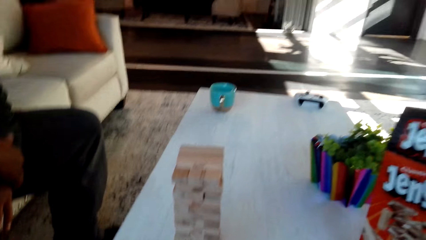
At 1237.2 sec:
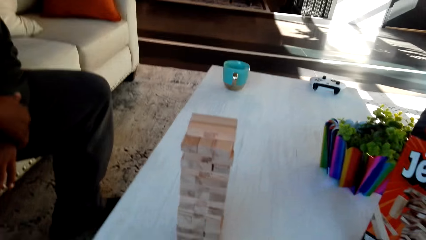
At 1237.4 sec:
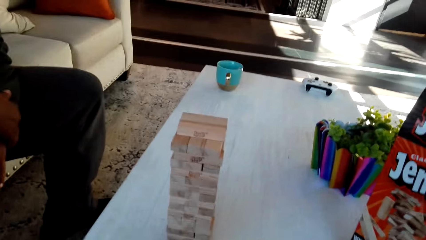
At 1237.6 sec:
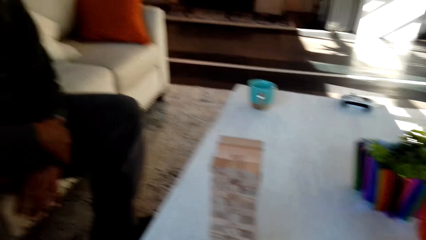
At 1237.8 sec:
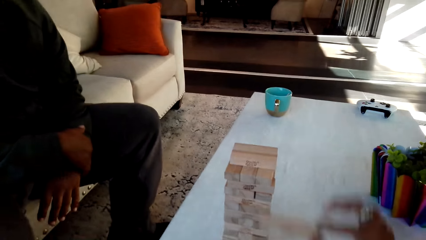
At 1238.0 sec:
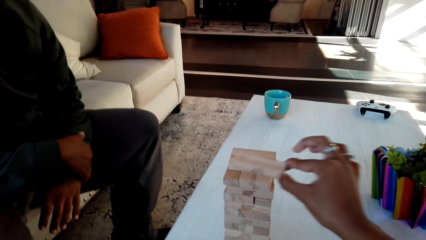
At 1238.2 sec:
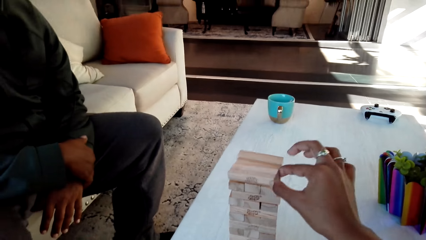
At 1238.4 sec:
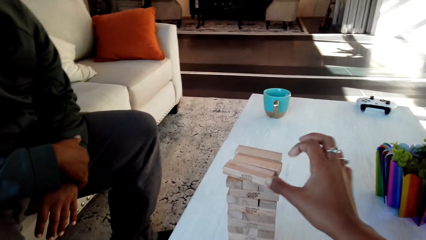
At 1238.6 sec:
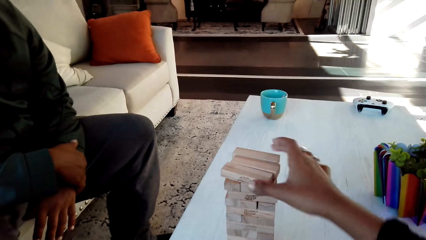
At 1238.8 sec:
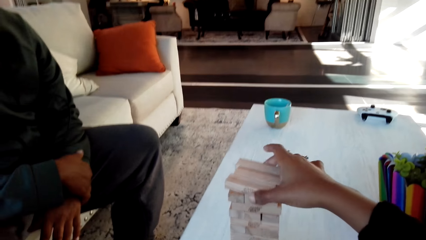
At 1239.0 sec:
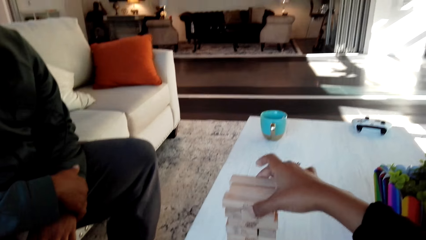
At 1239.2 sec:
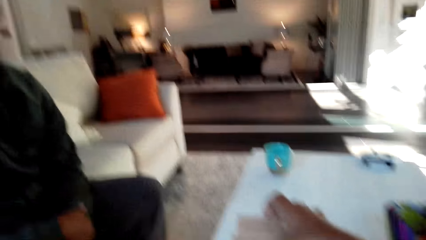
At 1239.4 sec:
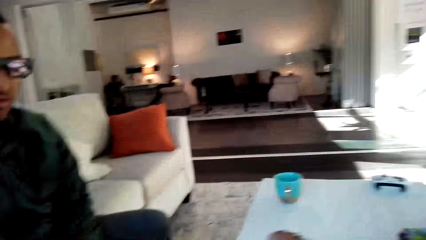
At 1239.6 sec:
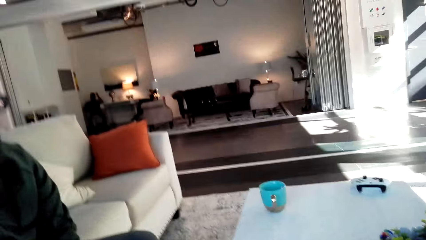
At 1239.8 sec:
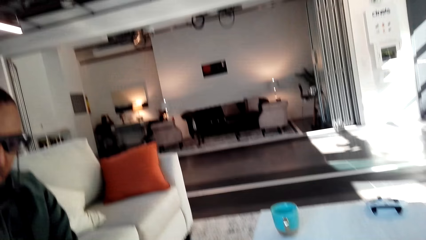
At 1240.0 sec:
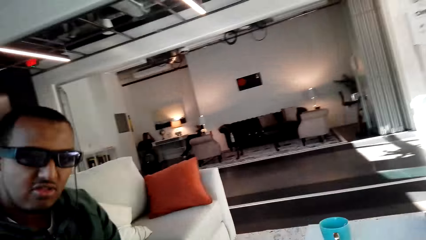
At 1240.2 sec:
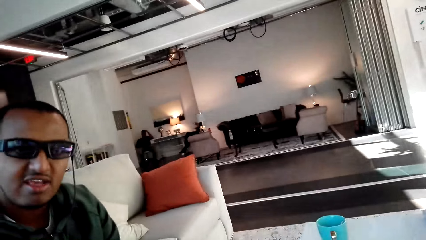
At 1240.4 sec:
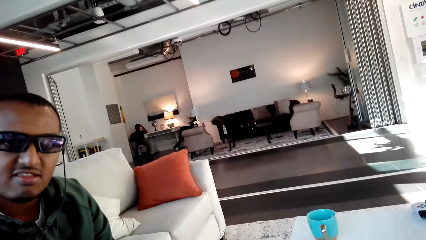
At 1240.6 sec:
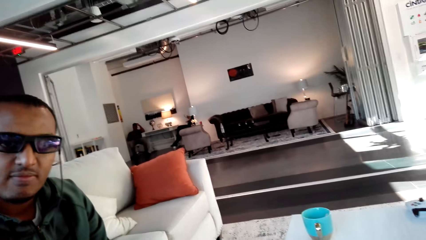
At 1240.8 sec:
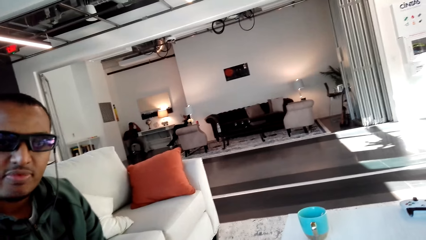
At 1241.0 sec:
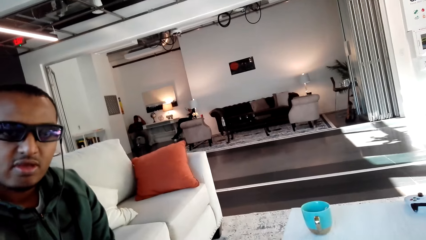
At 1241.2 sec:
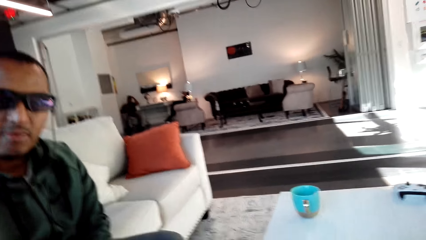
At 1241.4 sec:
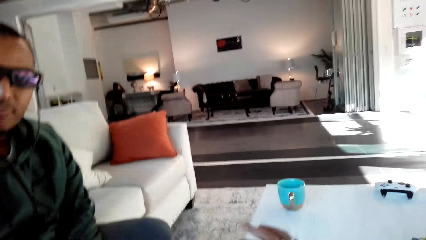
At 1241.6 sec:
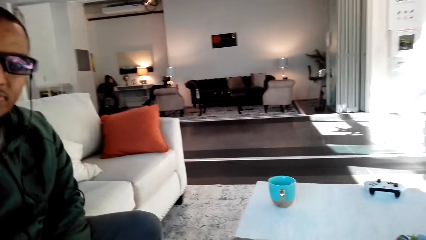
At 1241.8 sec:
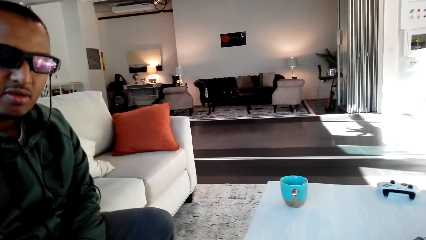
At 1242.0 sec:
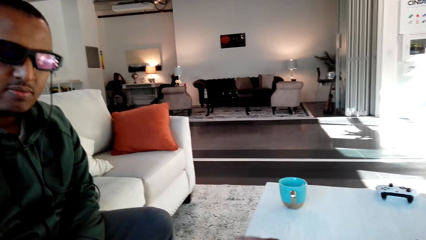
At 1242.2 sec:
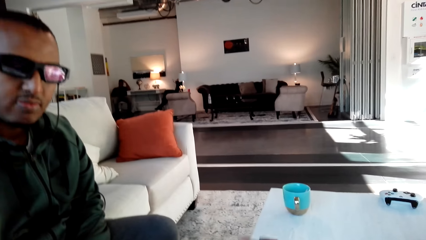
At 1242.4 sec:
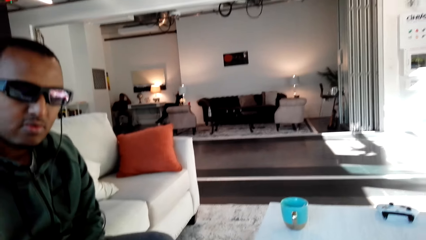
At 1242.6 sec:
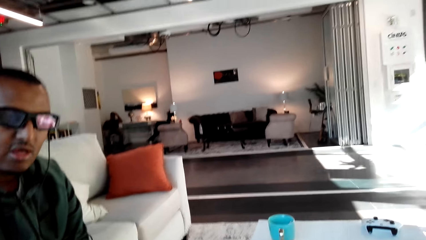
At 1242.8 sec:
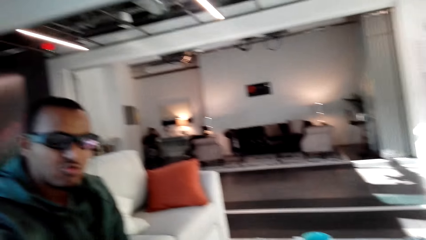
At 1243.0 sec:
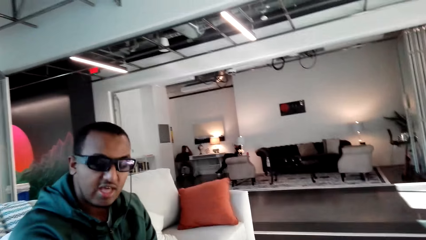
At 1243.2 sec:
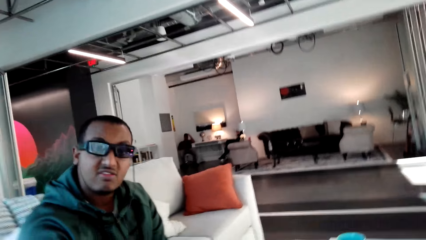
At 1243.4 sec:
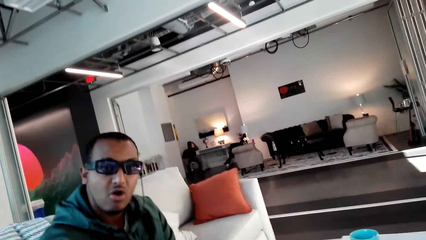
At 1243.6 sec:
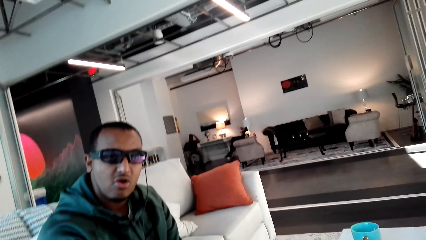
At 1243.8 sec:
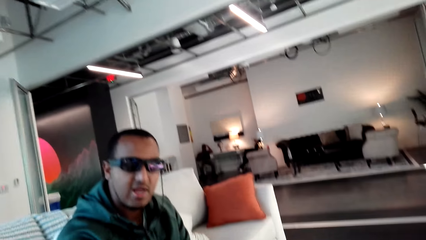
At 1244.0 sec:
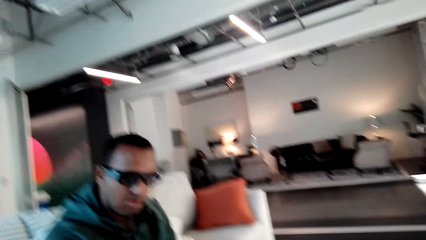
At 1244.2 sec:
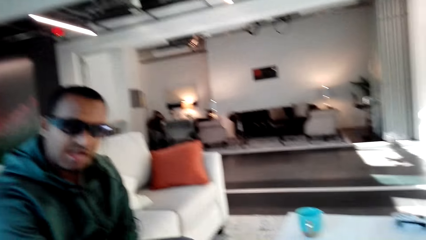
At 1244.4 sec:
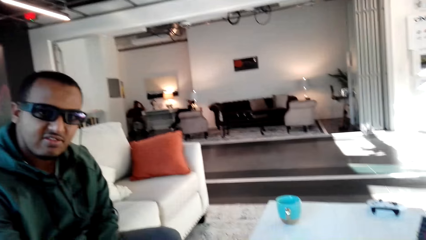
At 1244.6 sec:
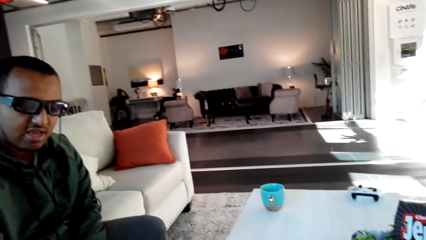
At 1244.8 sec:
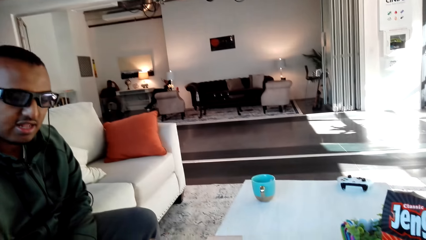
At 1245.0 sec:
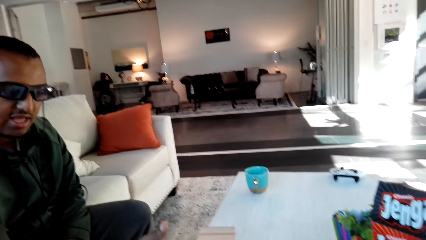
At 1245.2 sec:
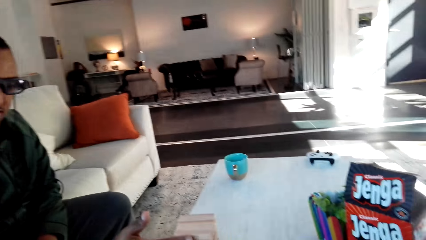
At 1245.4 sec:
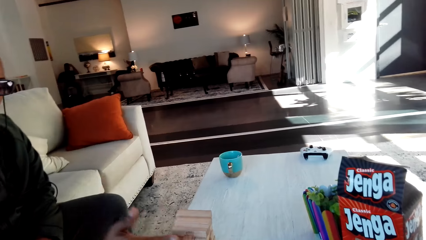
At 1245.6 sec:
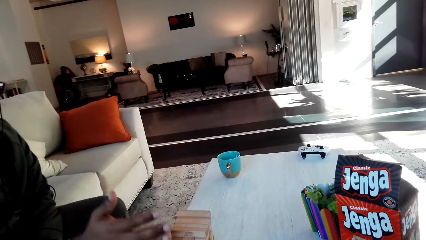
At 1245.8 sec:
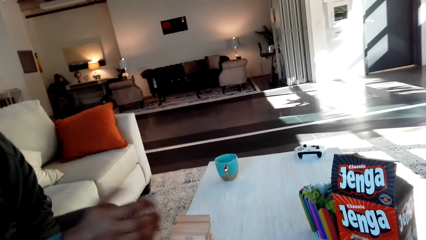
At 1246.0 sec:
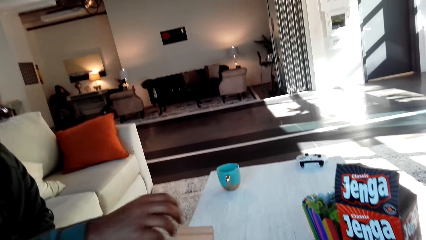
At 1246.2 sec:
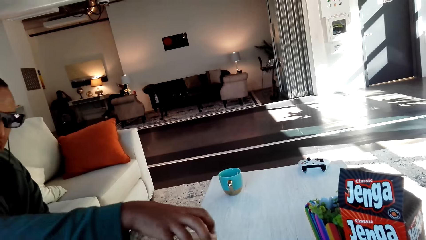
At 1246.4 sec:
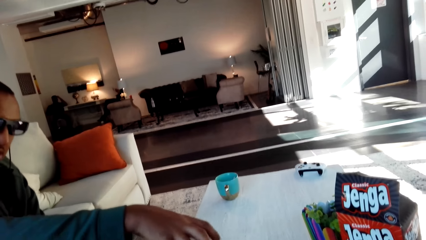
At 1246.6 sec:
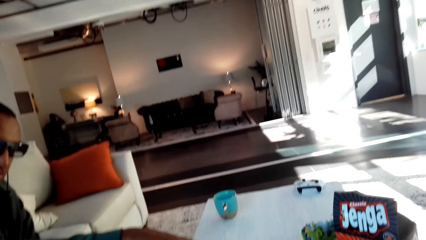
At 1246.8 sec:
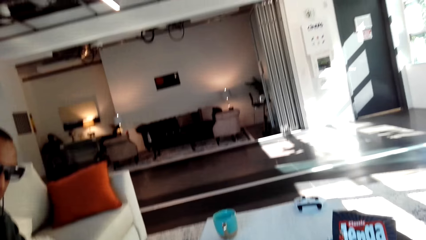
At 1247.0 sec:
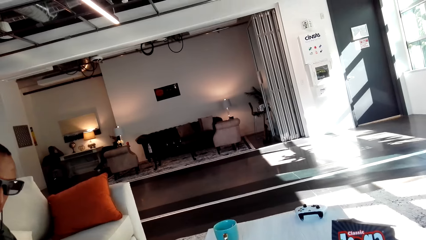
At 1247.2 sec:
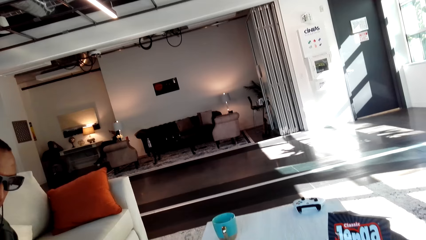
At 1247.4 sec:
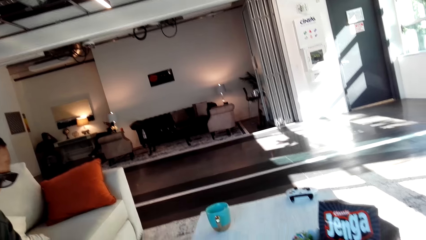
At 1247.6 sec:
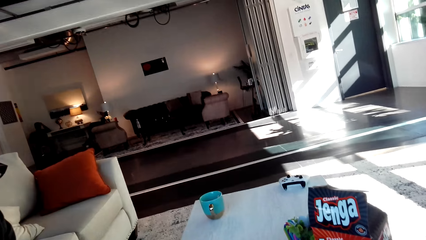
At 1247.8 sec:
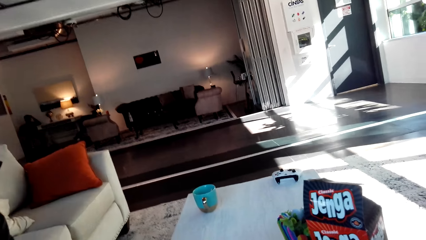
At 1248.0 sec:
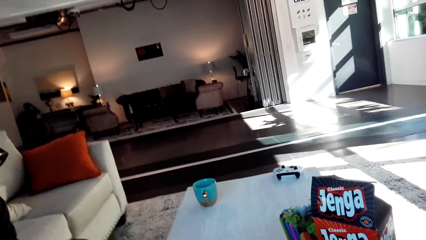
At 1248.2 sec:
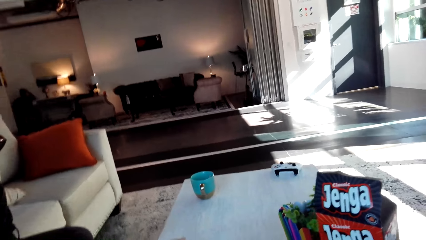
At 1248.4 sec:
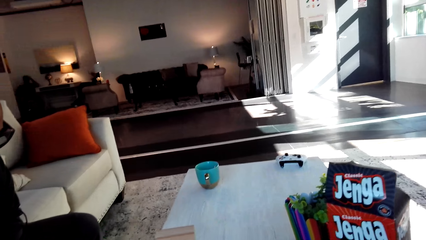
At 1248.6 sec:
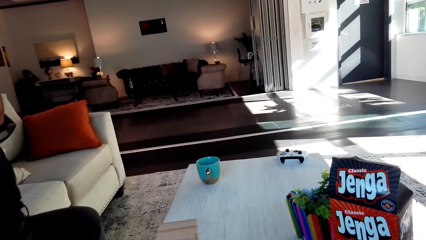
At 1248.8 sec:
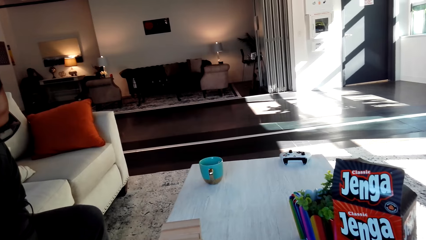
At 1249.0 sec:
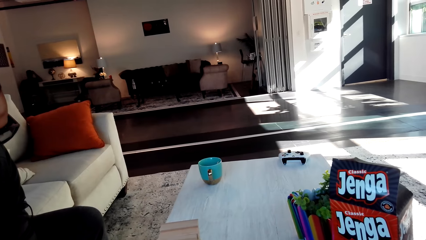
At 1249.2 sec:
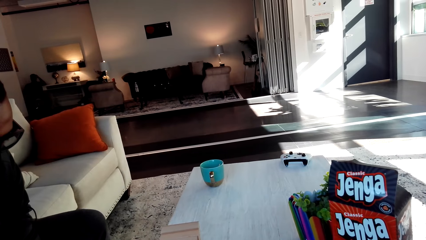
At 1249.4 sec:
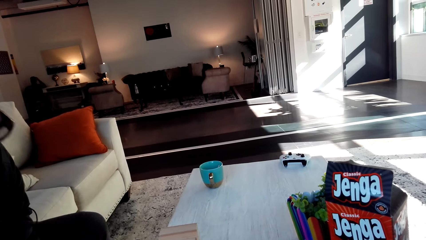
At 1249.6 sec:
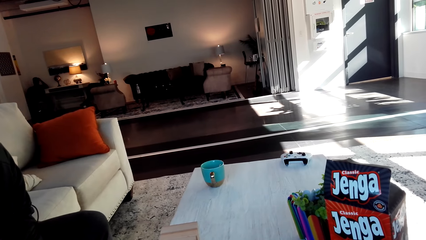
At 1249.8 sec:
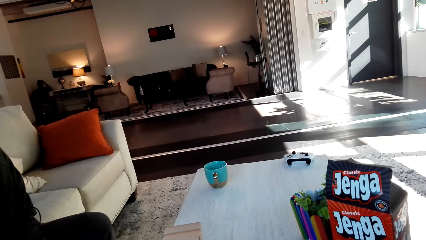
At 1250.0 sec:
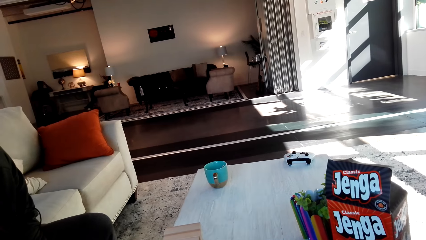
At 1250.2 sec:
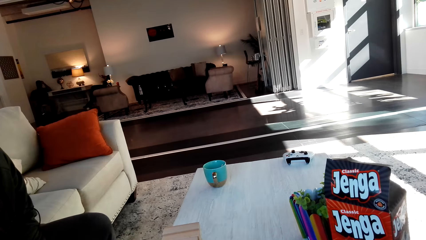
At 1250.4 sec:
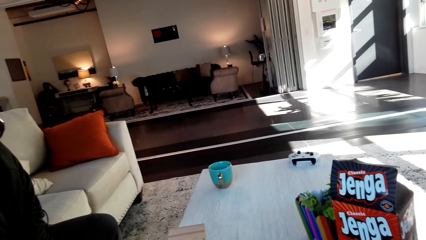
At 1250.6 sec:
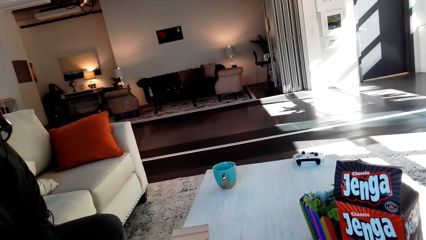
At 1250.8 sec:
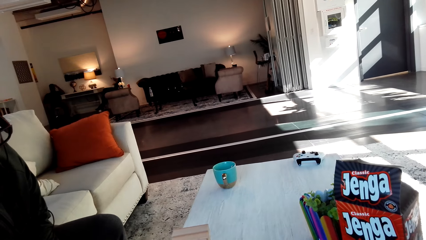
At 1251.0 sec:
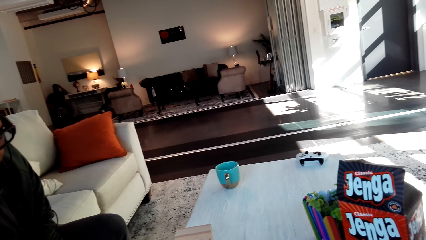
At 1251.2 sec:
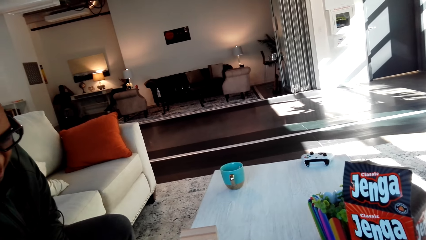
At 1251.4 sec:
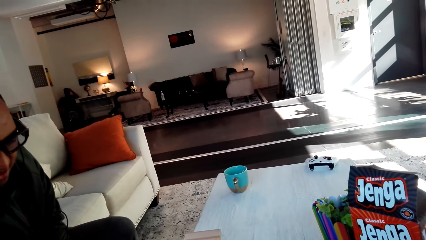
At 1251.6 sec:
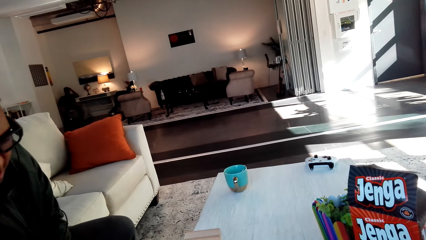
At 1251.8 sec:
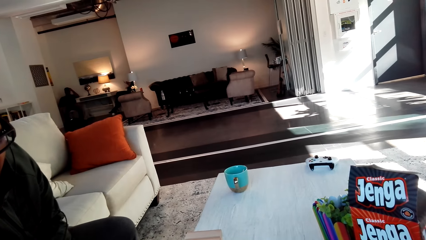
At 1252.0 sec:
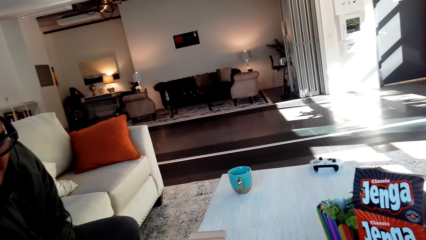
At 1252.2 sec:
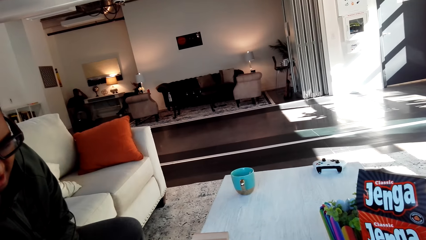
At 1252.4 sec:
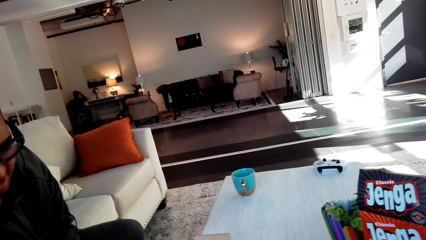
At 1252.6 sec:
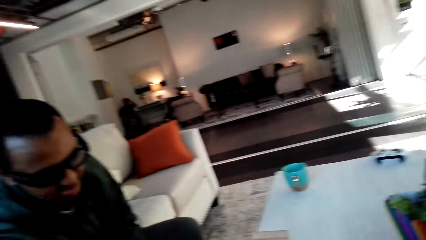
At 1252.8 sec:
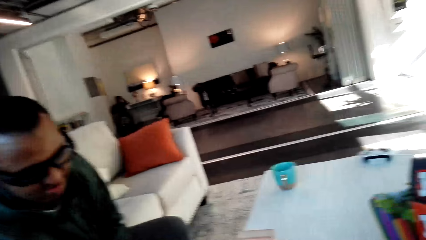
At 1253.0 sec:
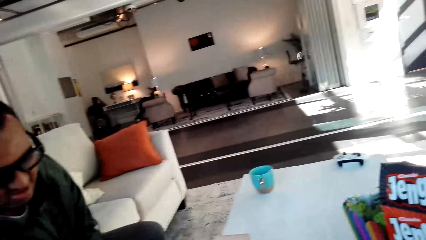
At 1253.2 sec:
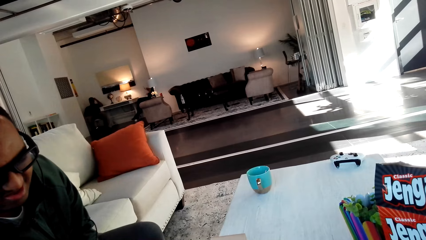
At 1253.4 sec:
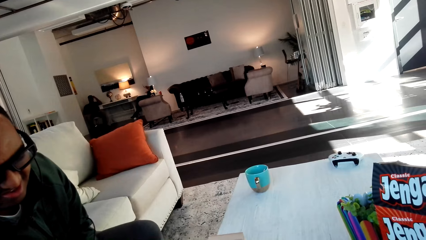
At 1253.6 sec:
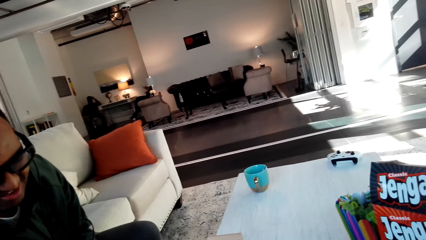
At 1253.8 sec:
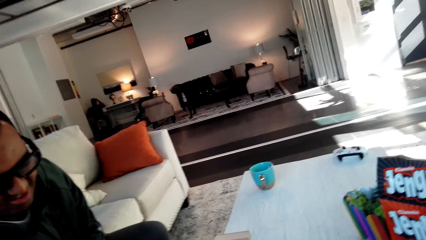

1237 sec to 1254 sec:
The camera wearer plays a classic jenga game with a man. They converse with the man. They play a classic jenga game with the man. The man plays the jenga sticks.
